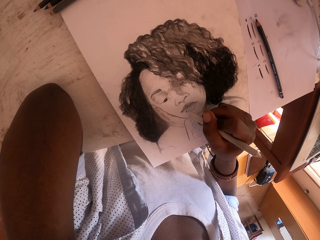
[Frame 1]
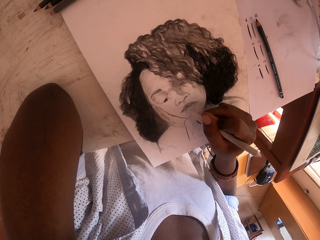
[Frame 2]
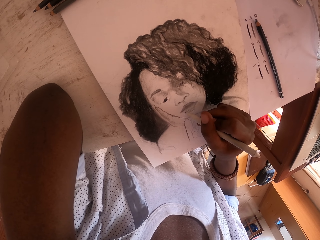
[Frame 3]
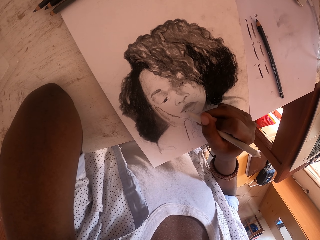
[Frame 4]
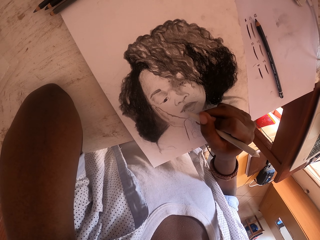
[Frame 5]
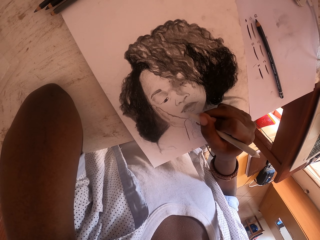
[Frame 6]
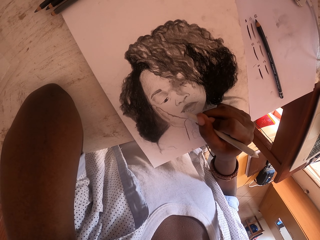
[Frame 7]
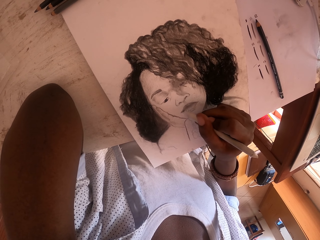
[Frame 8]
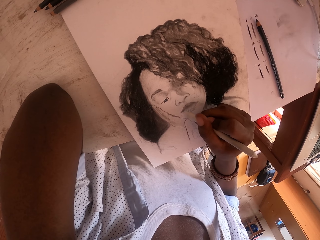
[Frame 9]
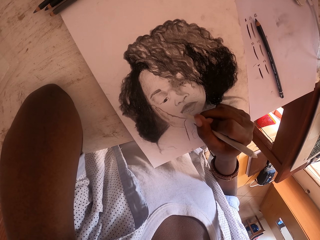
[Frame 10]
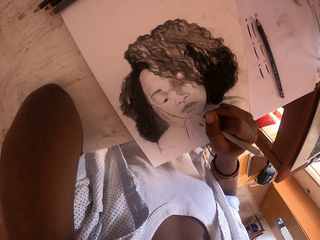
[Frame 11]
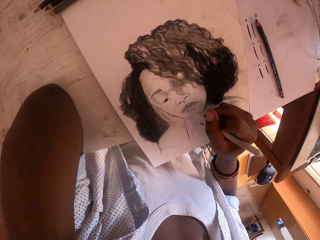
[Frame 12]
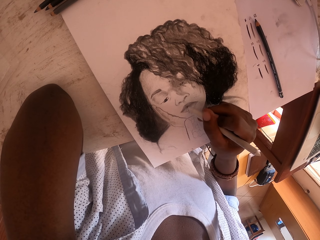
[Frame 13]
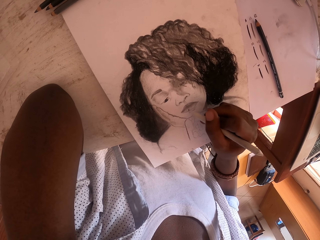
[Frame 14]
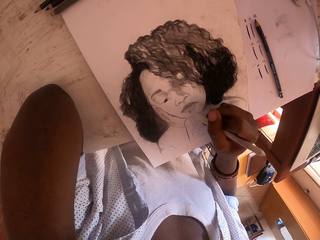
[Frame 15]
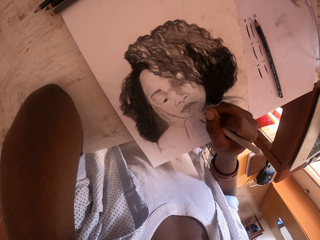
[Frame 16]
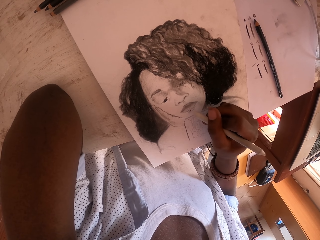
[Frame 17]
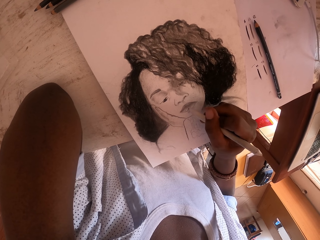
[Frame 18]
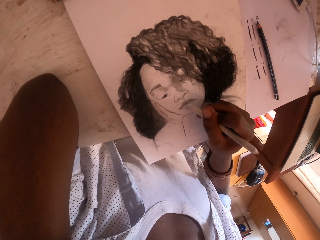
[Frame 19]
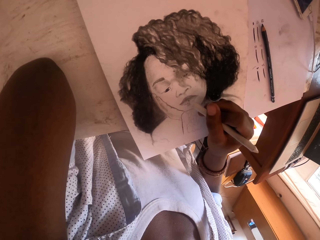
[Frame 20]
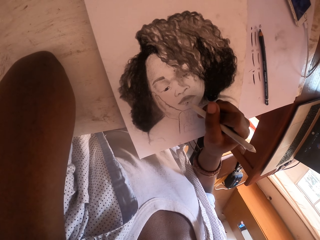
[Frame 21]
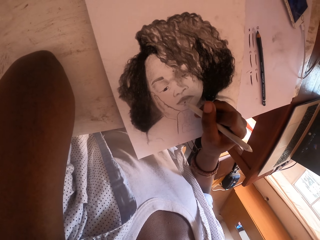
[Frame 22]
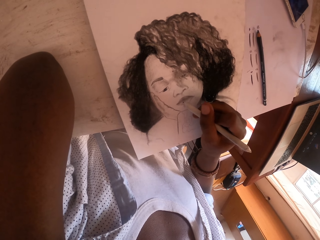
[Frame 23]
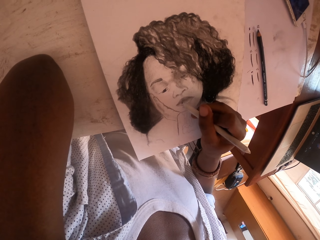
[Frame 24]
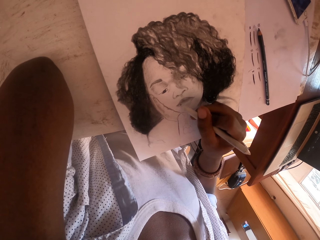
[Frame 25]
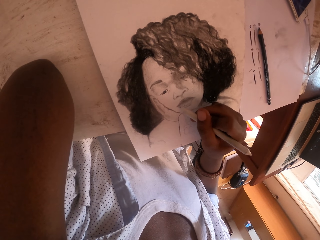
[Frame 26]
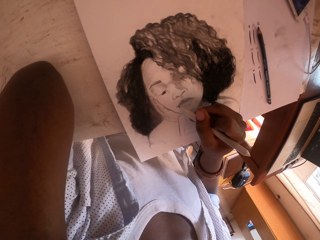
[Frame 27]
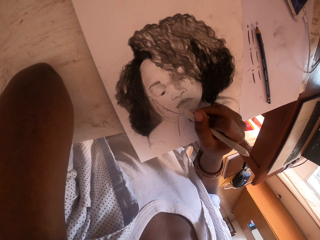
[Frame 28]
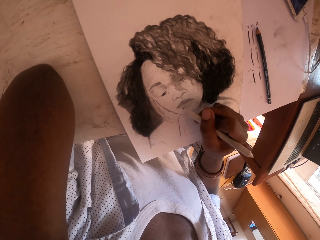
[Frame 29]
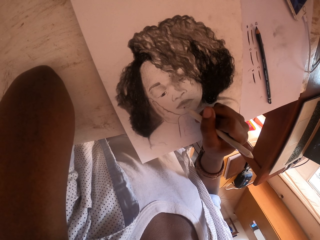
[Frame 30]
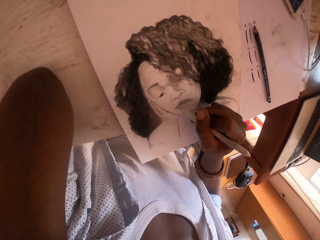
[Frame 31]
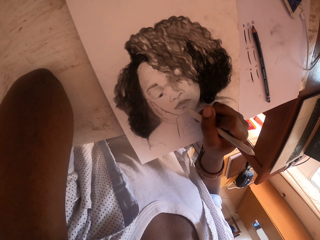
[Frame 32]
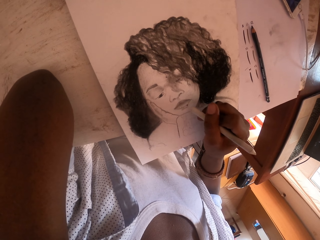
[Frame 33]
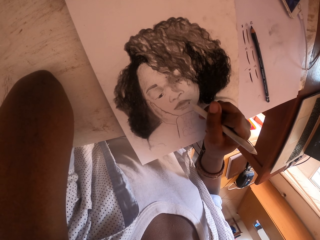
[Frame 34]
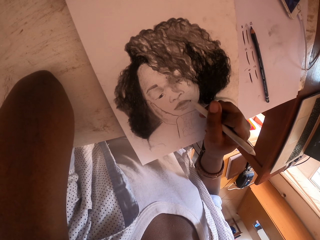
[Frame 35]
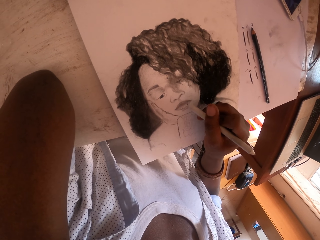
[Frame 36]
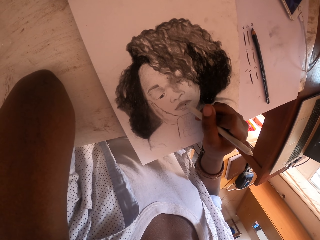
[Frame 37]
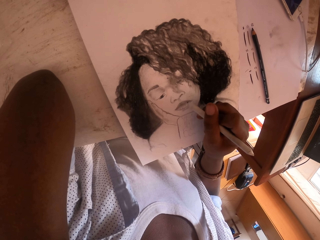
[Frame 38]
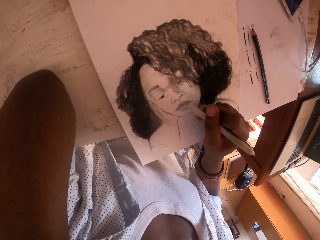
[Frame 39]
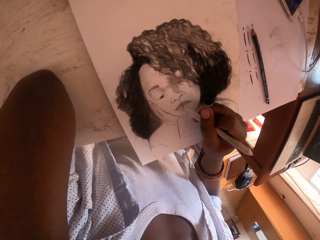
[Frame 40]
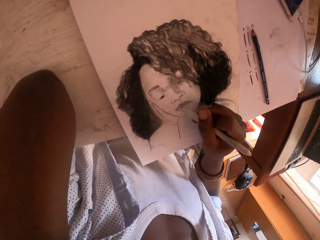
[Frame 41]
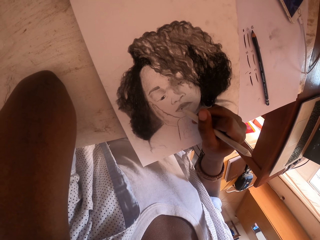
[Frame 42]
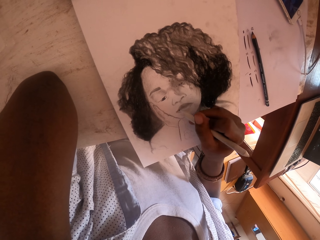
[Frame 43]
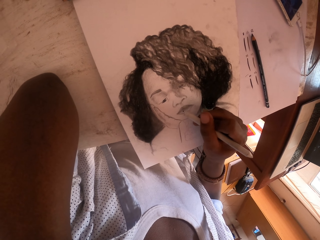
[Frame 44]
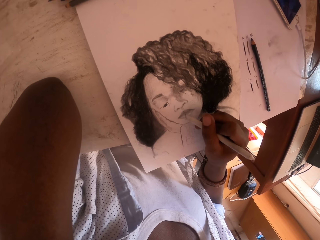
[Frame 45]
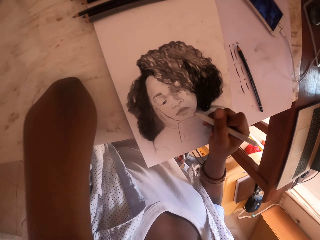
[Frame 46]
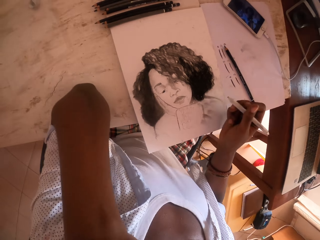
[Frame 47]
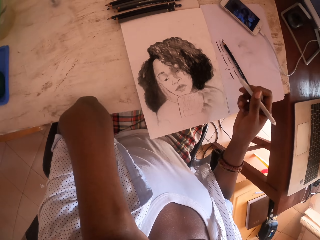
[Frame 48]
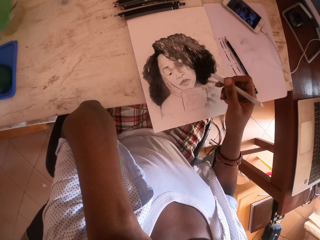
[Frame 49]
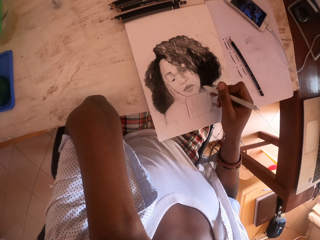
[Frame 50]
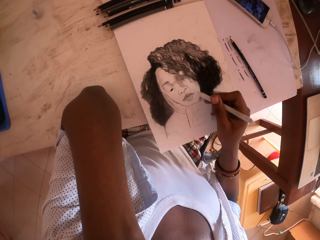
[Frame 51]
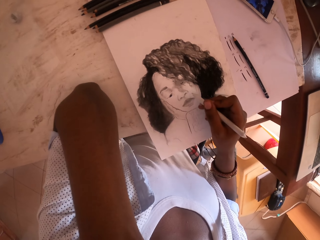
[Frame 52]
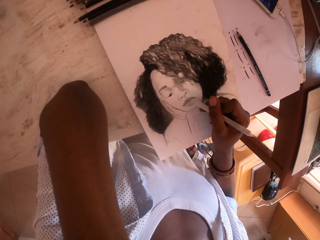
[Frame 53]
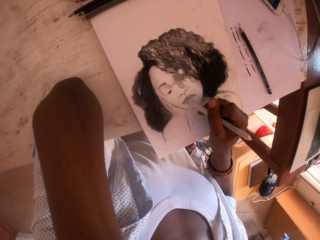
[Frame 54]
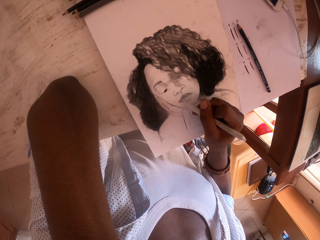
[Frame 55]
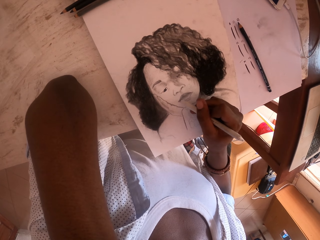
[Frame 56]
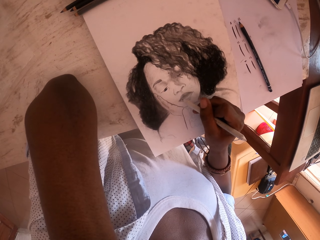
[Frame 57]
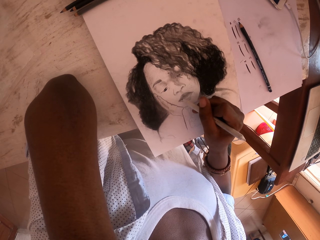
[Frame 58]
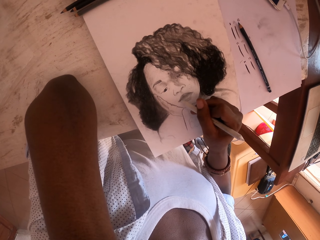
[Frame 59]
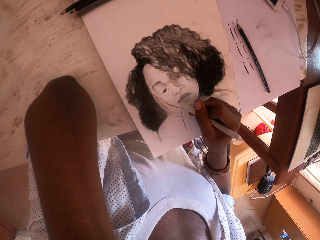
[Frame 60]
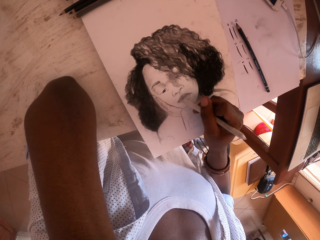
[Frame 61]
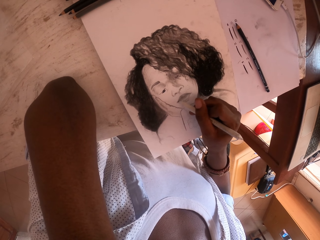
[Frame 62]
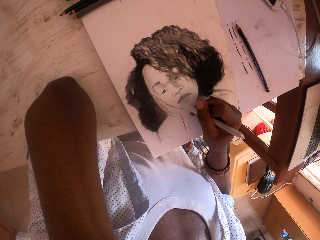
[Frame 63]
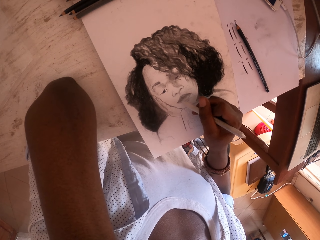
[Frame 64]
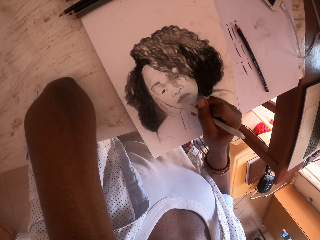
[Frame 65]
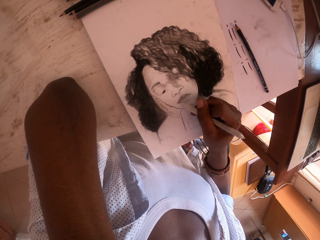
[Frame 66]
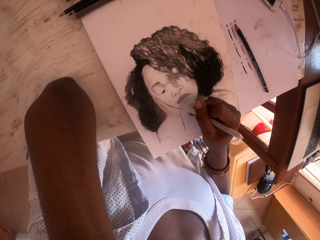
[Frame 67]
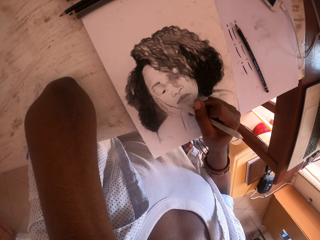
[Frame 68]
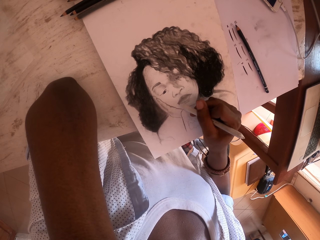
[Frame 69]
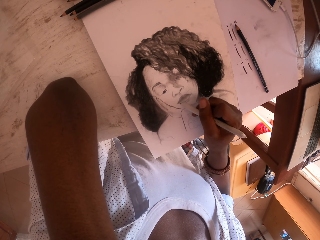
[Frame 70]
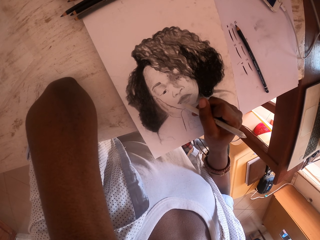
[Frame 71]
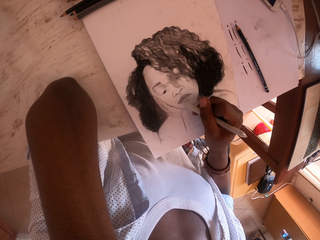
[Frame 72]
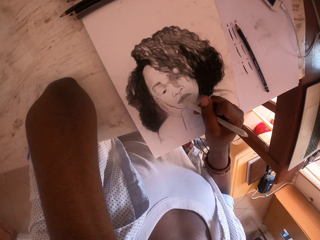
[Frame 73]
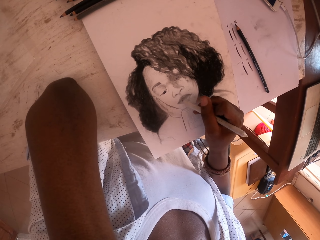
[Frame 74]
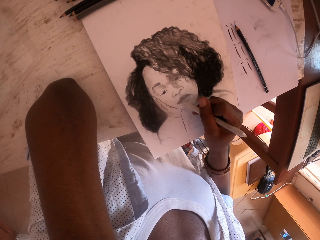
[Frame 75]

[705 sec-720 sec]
The camera wearer stares at a drawing. They move their hand. They draw on a paper with a pencil.

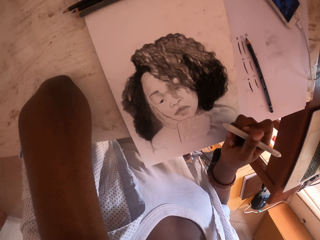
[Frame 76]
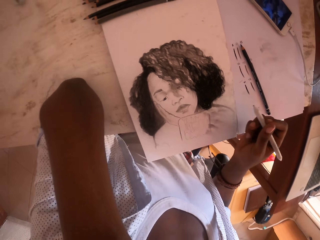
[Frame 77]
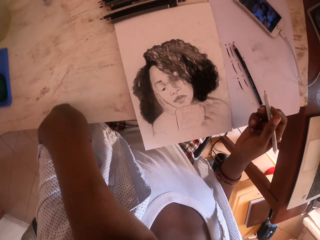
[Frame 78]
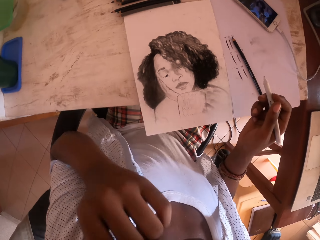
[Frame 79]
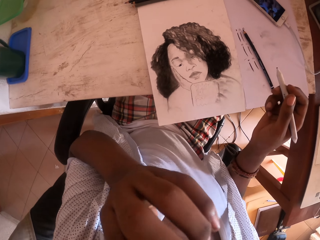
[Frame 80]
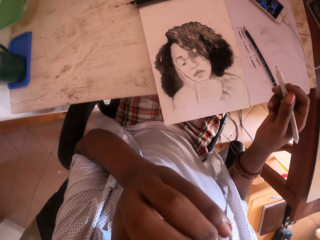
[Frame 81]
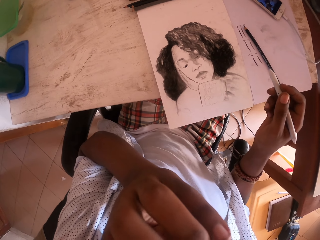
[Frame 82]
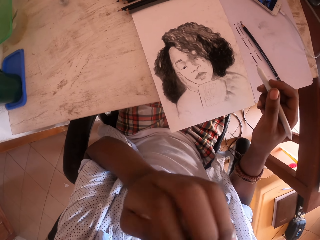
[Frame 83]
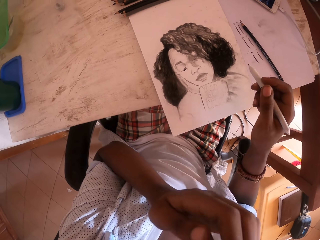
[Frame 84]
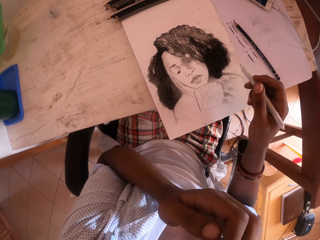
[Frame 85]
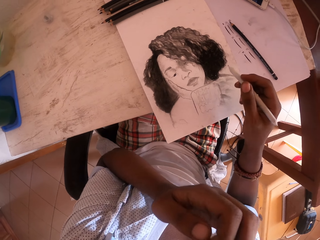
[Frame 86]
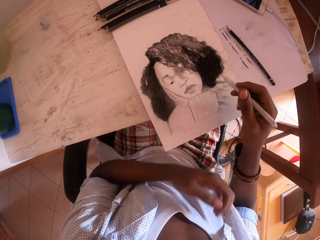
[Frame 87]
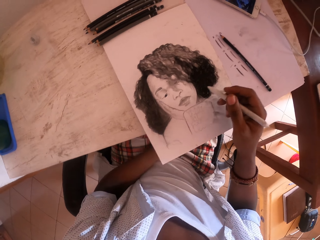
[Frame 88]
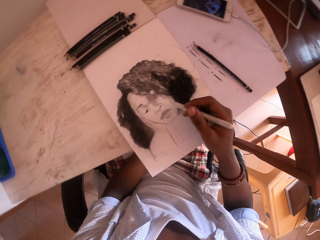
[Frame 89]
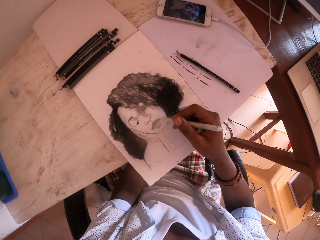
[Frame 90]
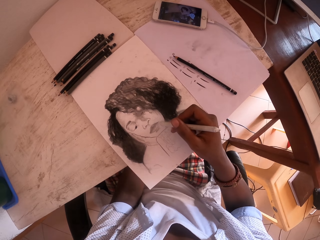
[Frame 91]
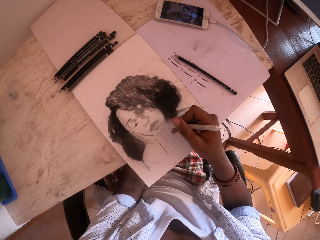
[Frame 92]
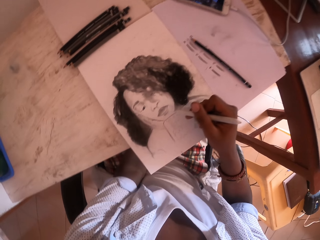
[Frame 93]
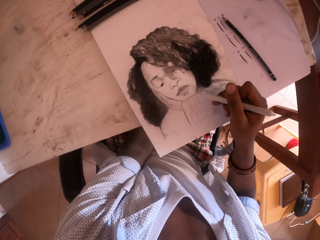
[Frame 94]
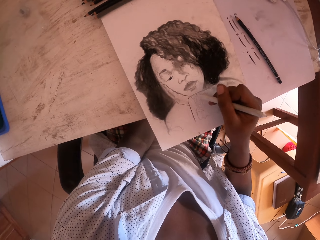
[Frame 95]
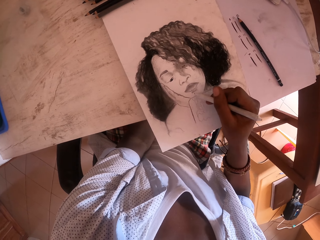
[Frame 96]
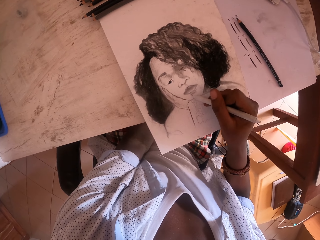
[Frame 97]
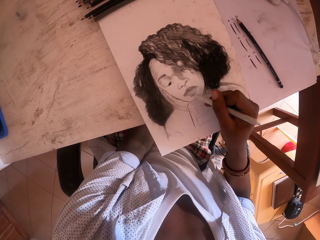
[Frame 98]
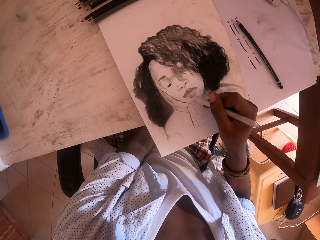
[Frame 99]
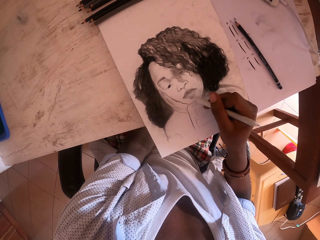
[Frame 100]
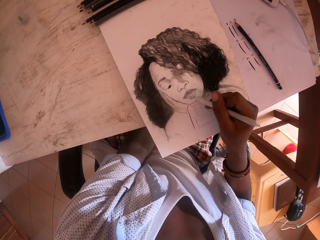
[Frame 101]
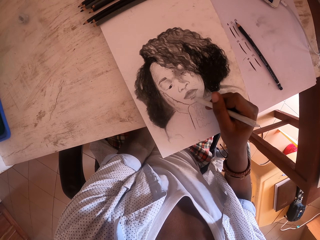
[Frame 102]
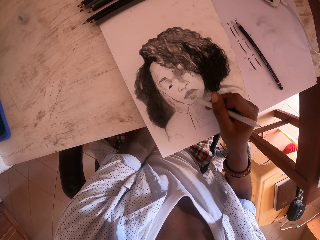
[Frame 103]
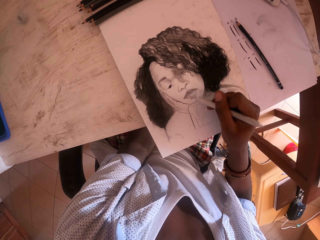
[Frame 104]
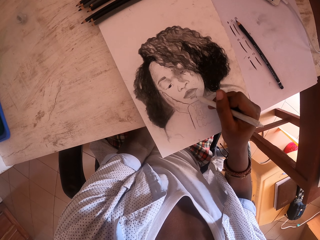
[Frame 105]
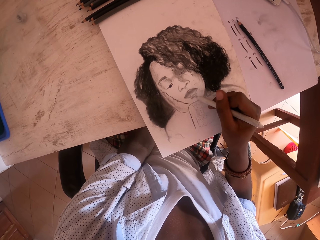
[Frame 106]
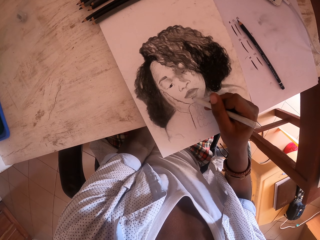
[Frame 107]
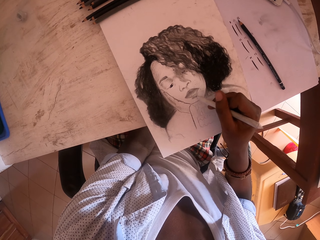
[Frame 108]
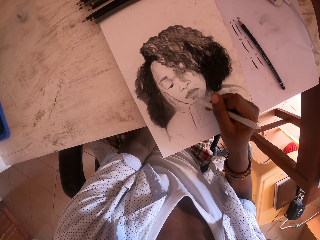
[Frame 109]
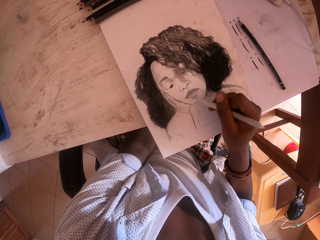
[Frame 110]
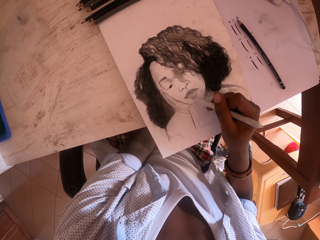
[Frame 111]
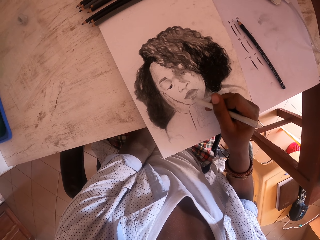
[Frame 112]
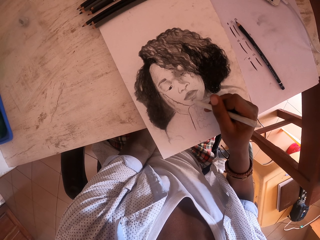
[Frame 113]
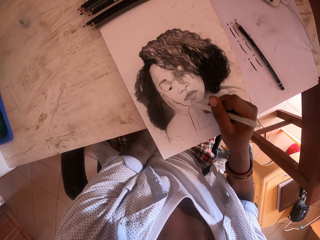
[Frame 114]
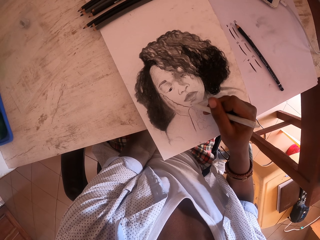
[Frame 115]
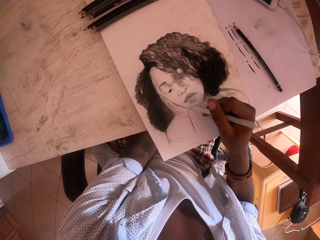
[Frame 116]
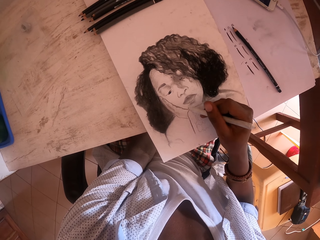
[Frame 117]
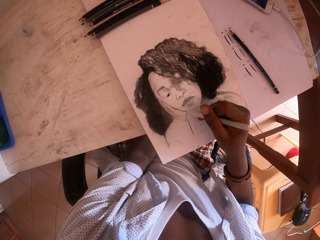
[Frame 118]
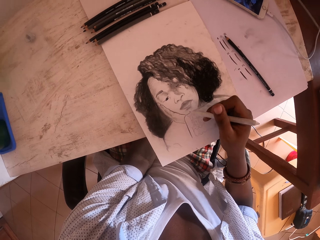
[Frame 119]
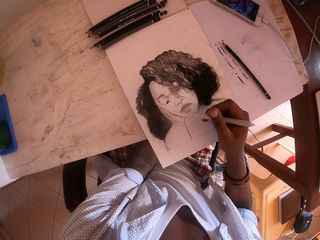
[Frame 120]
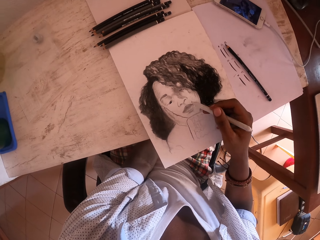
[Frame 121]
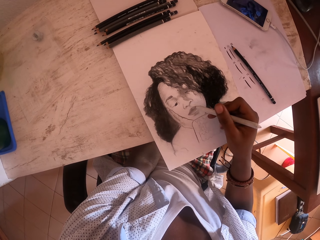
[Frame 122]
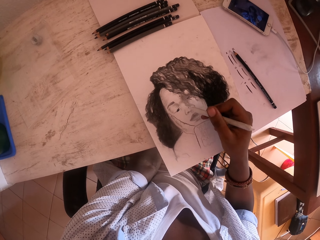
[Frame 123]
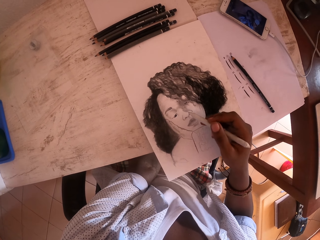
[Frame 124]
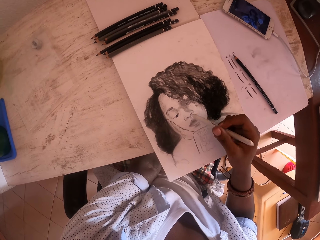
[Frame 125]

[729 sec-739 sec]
The camera wearer stares at a drawing. He removes his hand from the drawing. He touches his face with his left hand. He scratches his face with a hand. He puts his hand on his thighs. He draws on a paper with a pencil.
